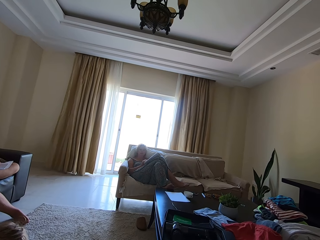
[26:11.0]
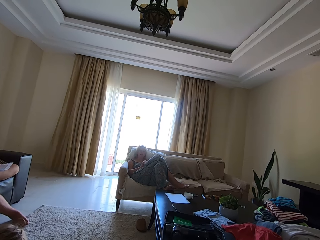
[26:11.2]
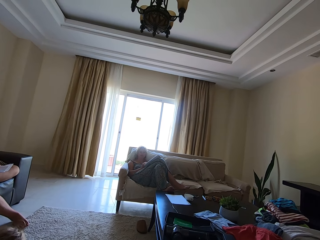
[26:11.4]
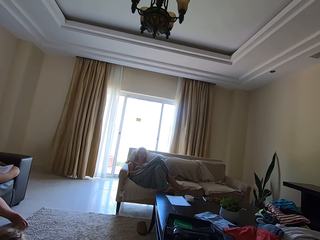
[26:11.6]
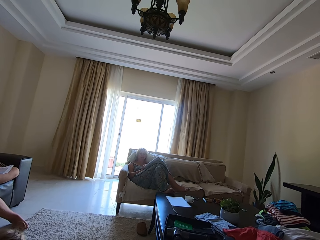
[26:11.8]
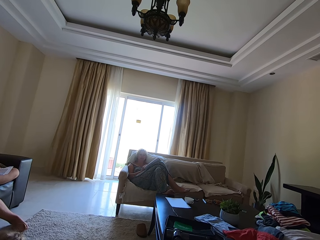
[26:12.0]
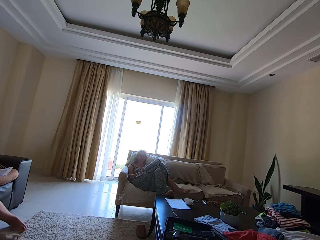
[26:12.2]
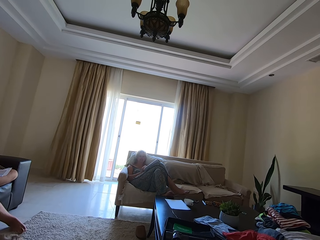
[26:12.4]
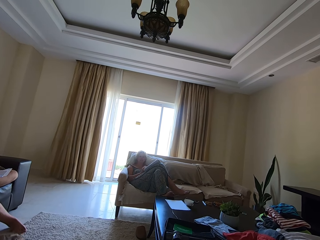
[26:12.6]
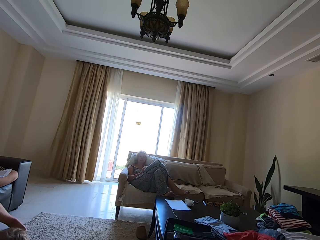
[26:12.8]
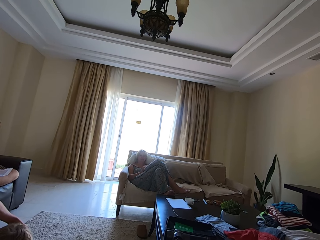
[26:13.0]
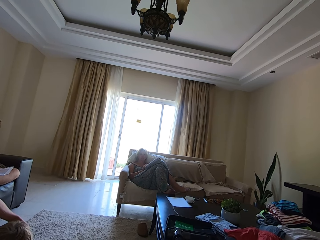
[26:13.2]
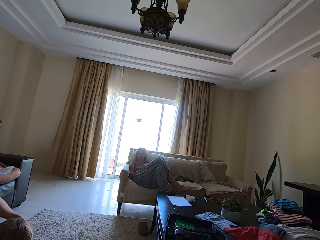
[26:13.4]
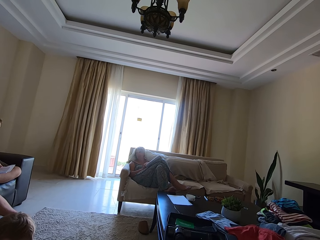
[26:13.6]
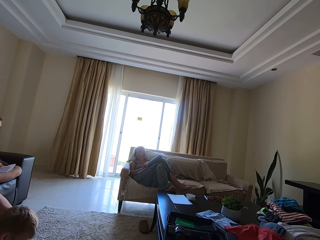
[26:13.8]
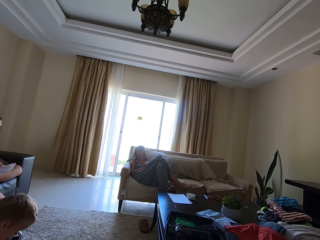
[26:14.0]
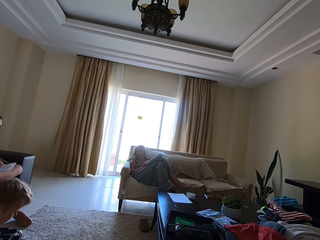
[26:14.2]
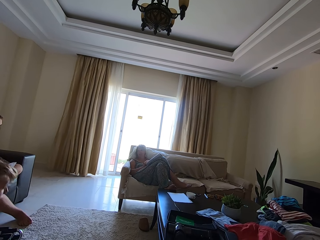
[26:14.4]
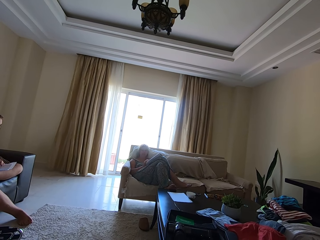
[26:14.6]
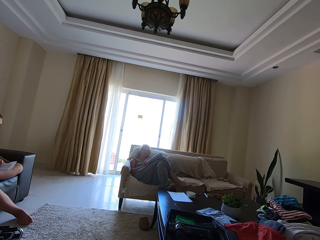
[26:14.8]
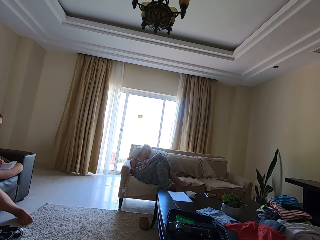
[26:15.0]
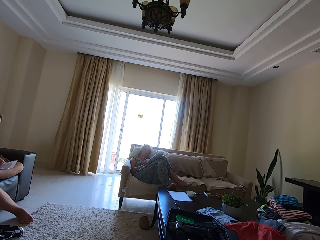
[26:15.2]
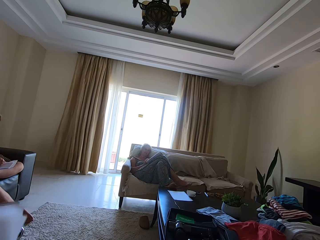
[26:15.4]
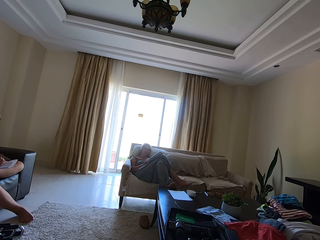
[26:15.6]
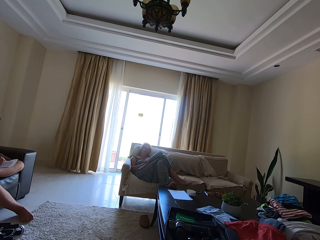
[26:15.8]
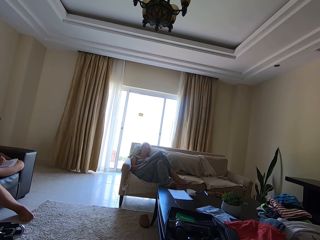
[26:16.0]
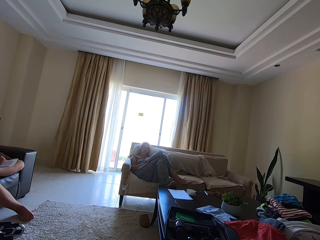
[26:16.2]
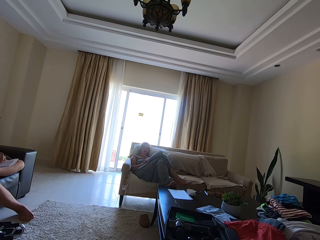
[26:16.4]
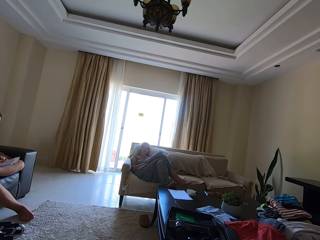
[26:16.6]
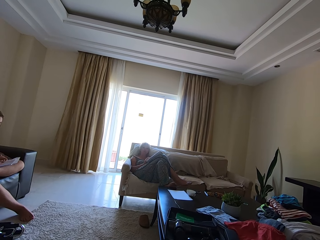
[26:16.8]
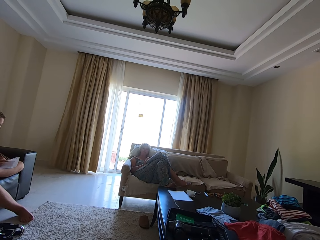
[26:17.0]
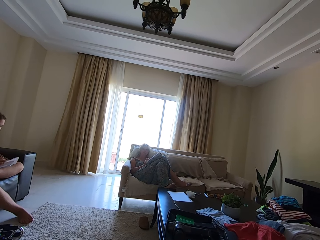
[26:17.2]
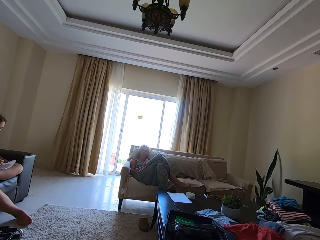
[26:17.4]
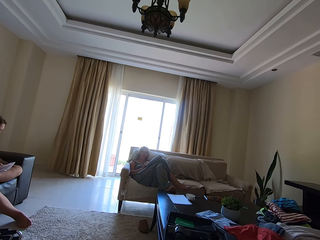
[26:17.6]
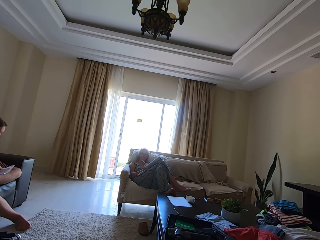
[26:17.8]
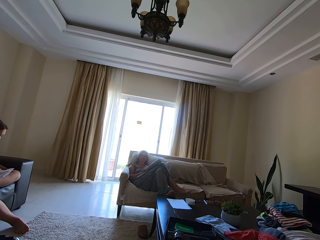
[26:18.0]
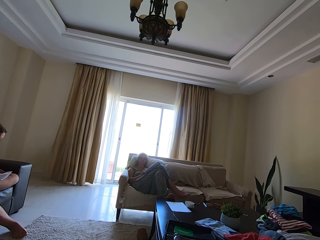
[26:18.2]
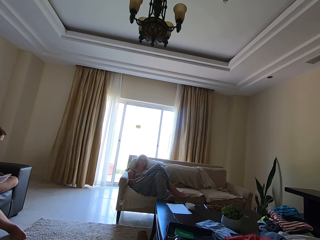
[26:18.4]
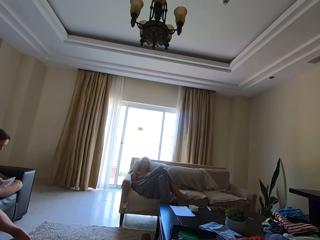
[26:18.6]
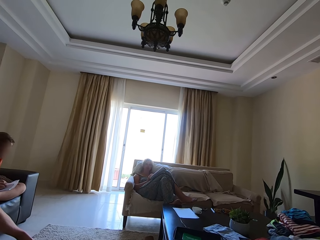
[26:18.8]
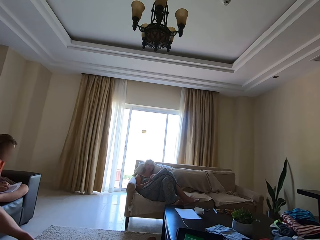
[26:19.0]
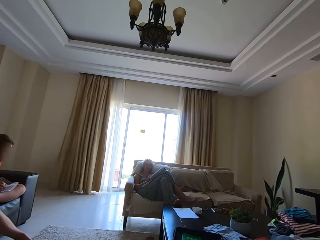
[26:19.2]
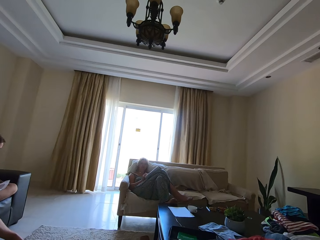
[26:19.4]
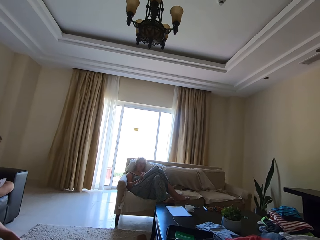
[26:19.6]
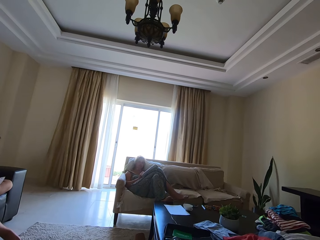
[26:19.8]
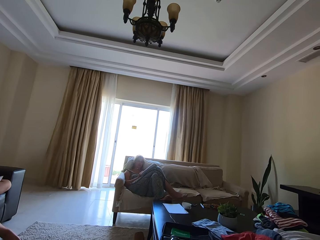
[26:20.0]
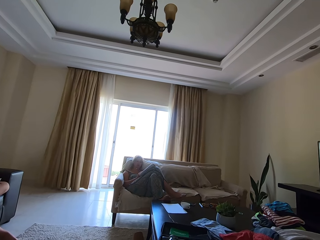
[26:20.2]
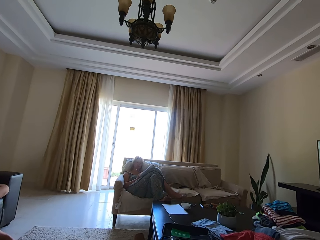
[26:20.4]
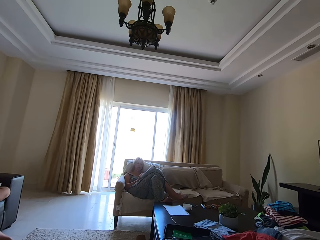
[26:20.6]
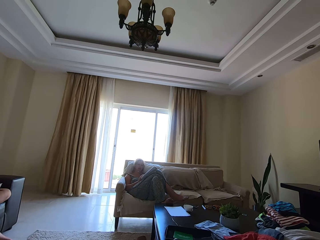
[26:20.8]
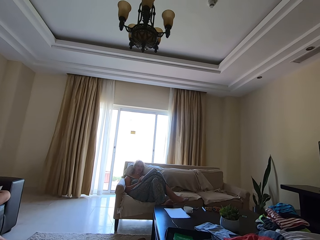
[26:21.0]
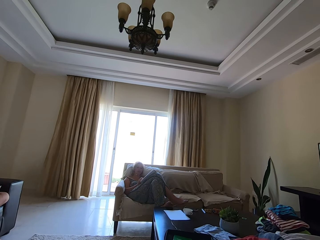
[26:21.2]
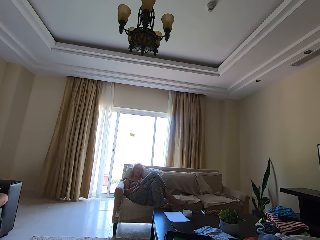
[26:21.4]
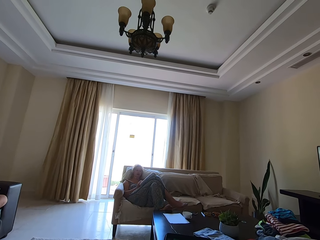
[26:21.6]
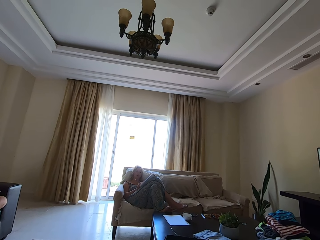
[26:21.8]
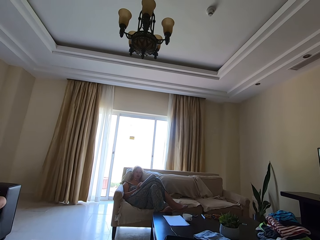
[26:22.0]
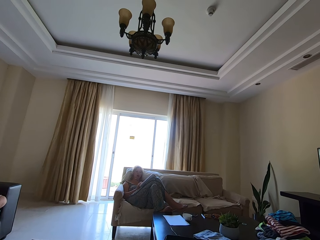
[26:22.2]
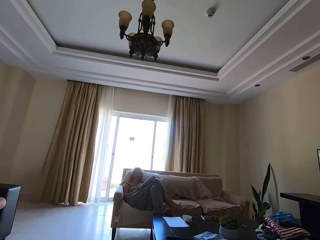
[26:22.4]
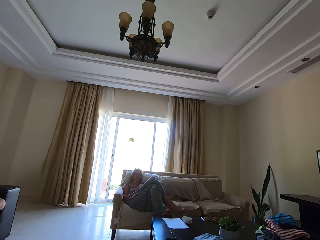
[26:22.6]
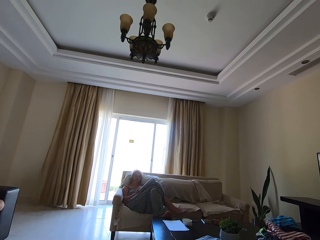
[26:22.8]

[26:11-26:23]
A person talks. The camera wearer talks. Another person lifts a book. A person talks. The camera wearer talks.

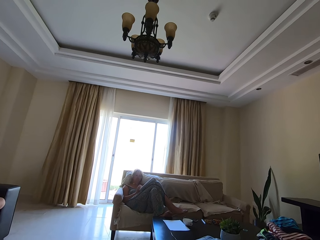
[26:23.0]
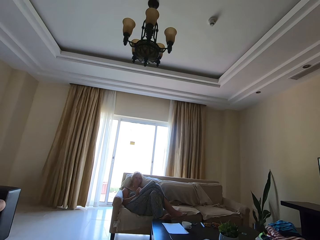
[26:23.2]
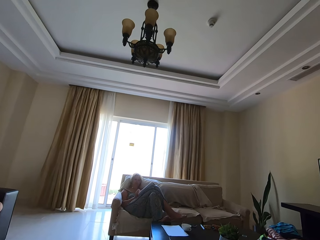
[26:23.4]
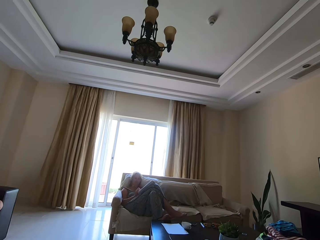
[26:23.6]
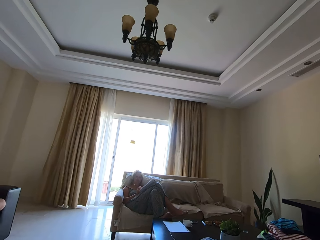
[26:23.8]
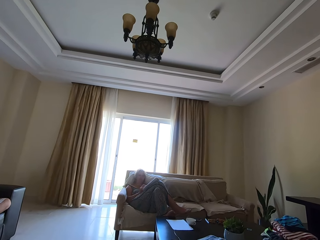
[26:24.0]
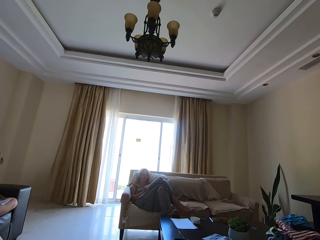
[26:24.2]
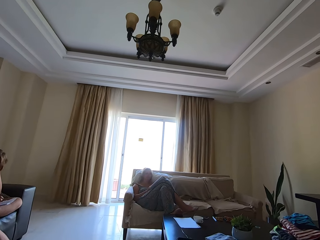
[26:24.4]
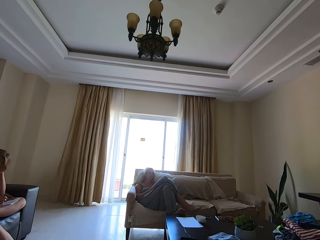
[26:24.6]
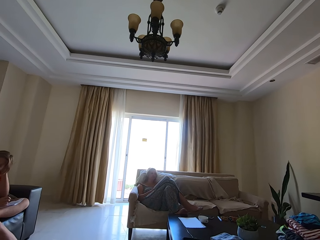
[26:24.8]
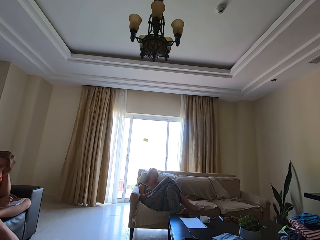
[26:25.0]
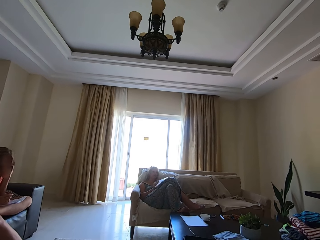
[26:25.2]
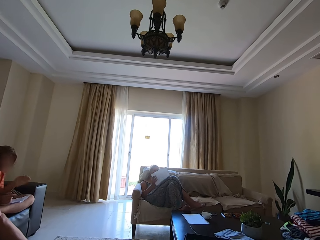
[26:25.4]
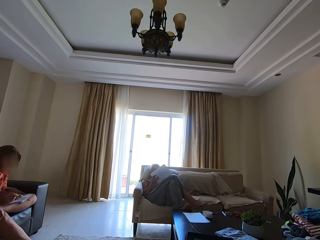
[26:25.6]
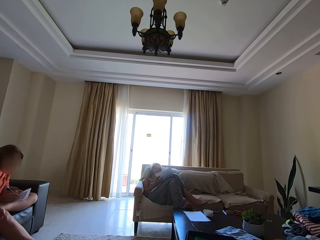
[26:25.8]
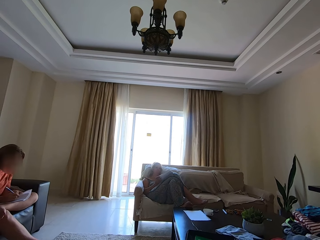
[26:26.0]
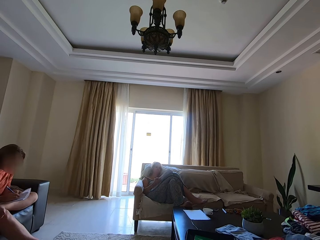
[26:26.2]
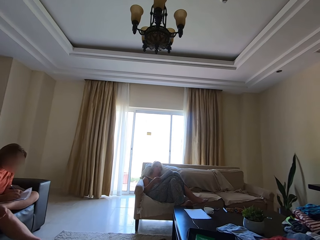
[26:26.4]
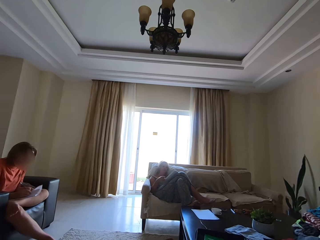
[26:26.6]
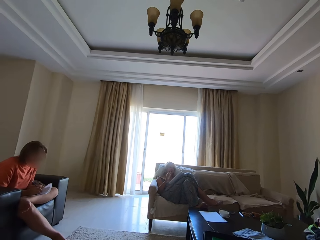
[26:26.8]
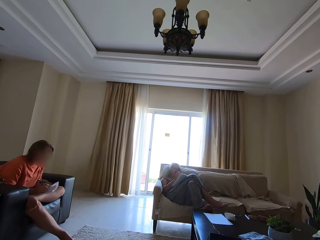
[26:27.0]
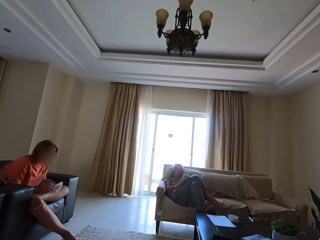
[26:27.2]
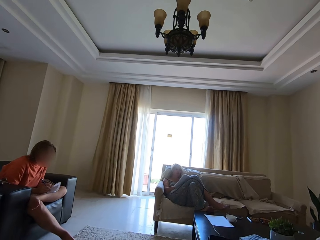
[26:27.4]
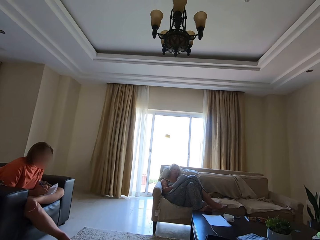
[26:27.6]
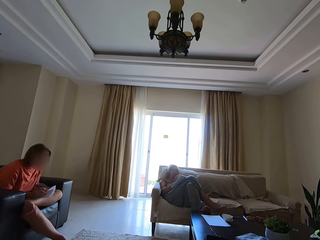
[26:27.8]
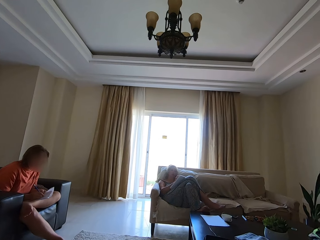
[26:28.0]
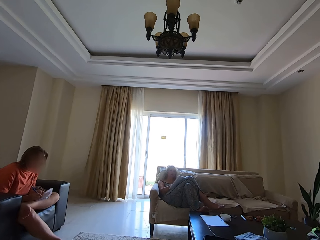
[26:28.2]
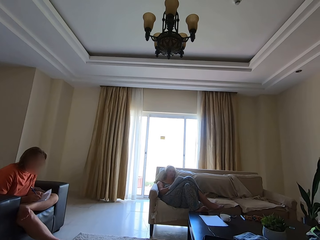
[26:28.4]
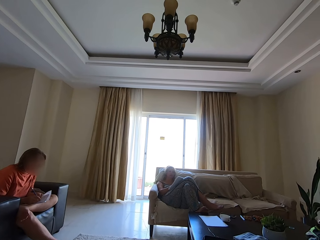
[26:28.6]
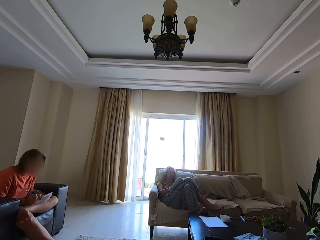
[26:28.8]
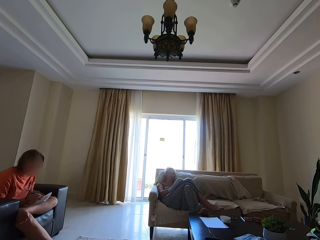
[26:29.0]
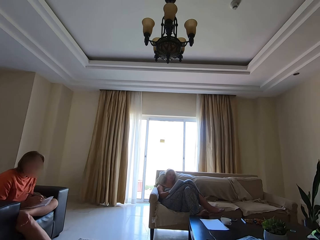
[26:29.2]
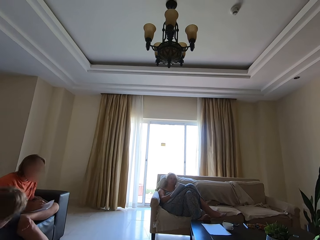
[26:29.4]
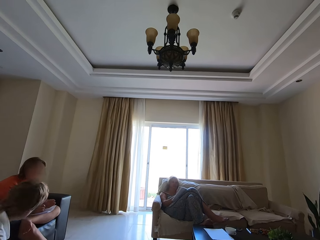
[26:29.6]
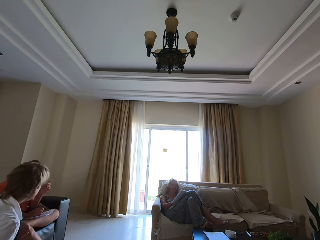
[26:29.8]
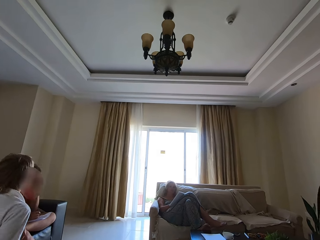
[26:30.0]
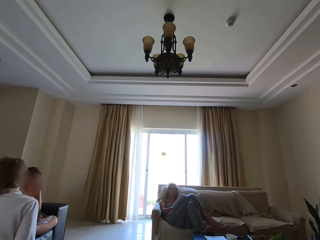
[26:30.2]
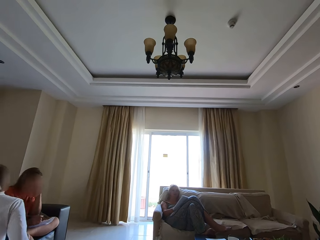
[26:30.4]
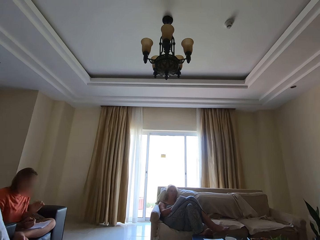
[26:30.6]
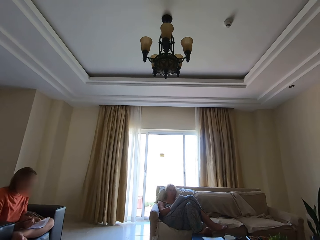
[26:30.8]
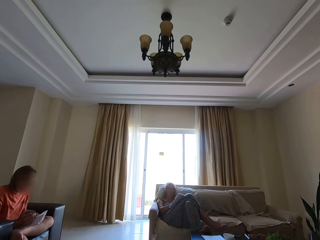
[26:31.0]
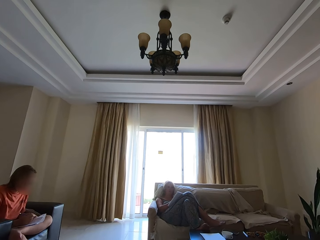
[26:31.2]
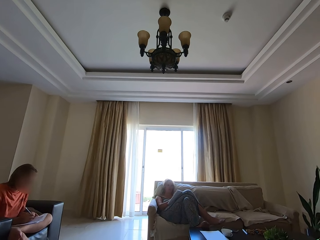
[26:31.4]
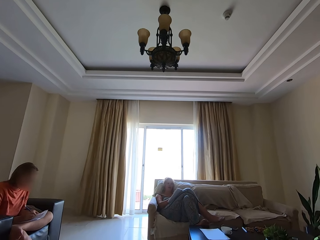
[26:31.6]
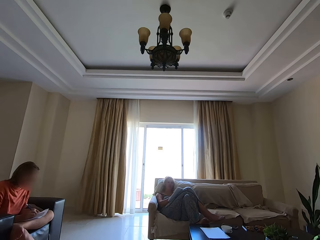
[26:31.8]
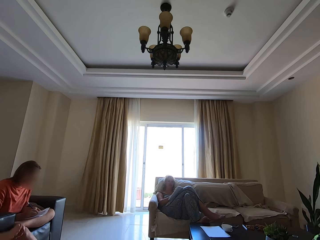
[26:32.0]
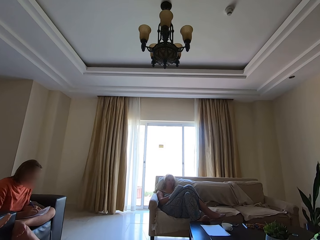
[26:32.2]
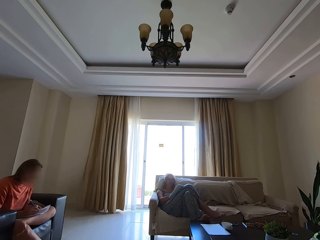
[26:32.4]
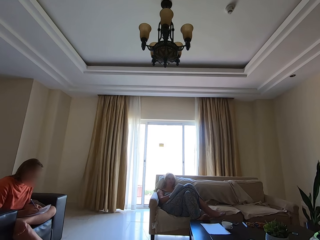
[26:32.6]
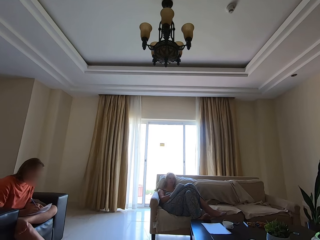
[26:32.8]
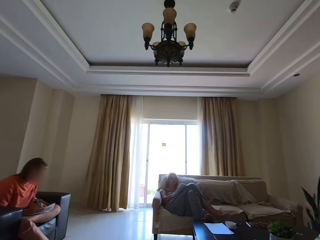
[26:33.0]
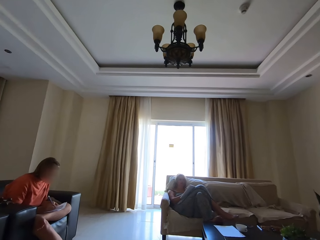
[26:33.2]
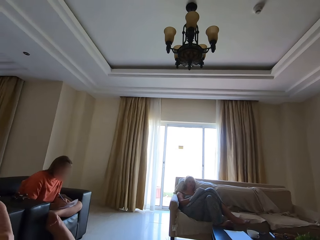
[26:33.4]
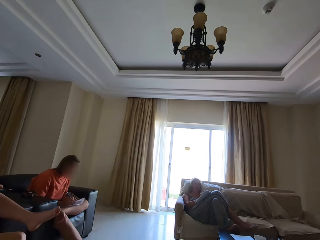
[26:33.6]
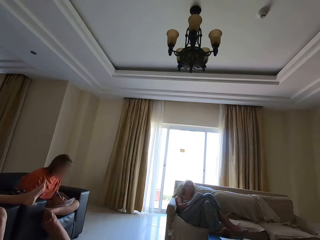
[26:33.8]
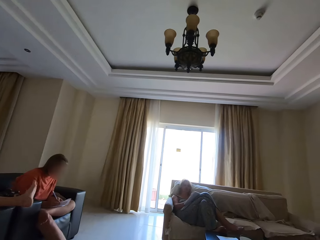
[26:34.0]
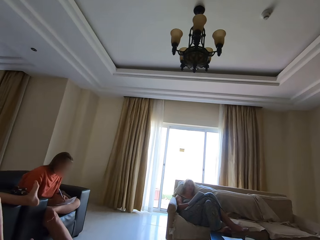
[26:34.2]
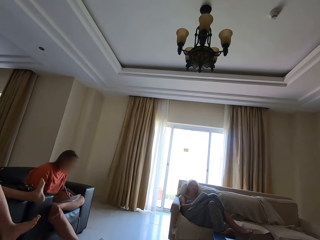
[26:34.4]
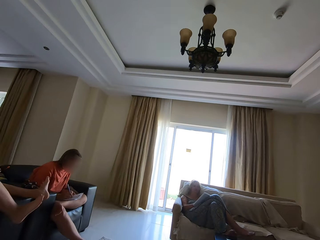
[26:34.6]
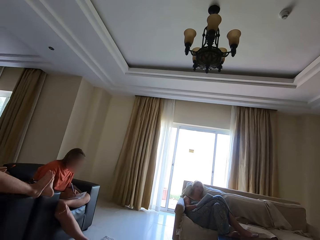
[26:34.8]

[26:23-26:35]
A person scratches the head. Another person turns a book and writes in a book. Someone talks. A third person walks in a room. The first person scratches the head and writes in a book. Someone else talks.
